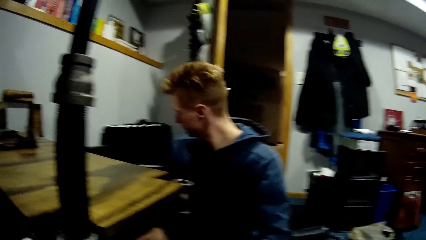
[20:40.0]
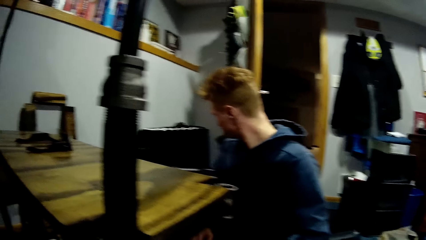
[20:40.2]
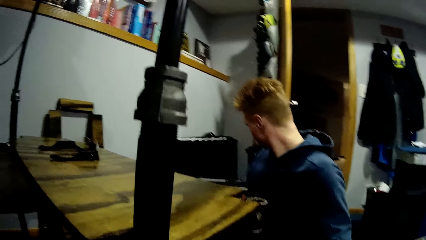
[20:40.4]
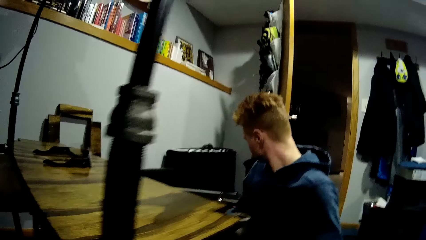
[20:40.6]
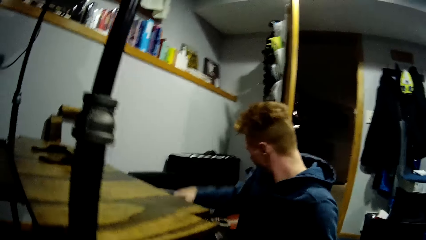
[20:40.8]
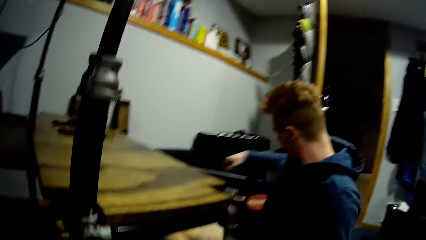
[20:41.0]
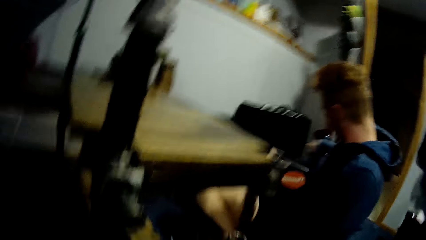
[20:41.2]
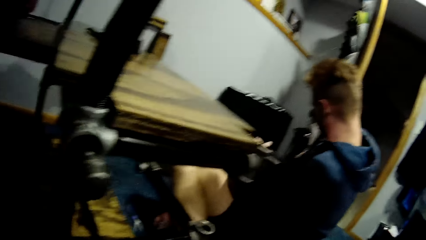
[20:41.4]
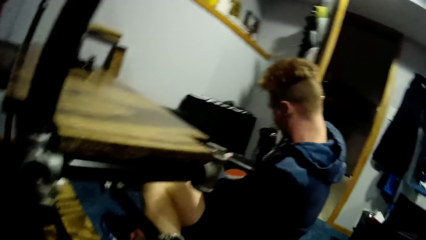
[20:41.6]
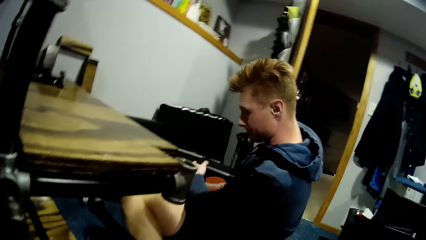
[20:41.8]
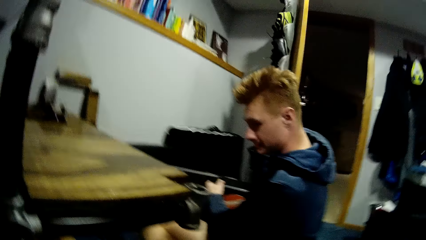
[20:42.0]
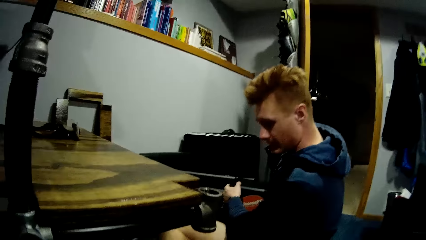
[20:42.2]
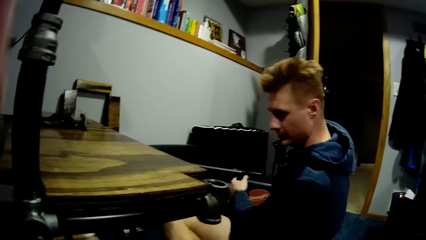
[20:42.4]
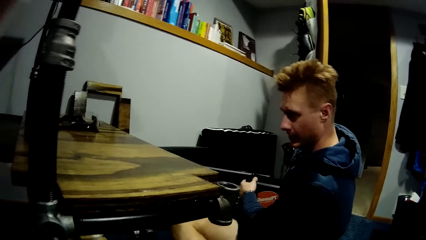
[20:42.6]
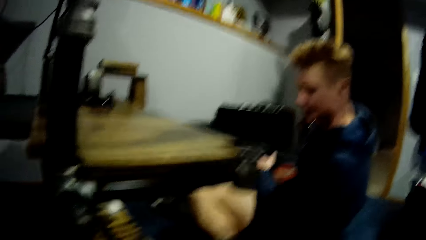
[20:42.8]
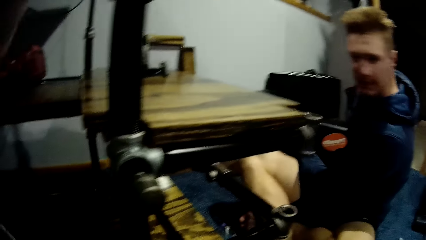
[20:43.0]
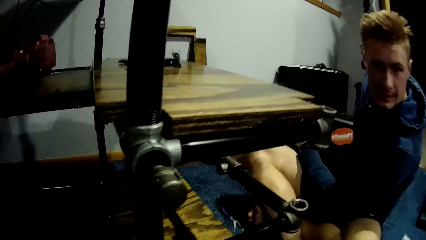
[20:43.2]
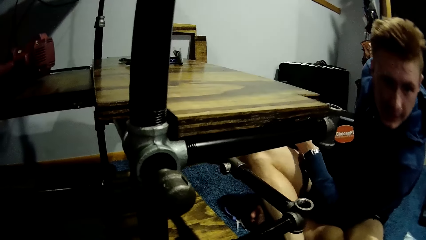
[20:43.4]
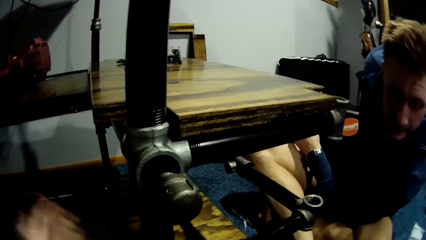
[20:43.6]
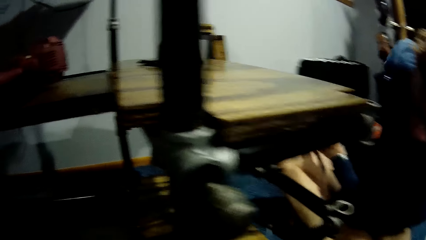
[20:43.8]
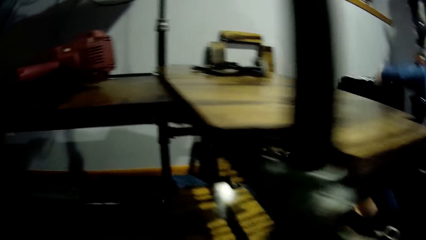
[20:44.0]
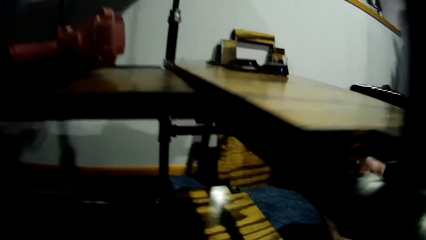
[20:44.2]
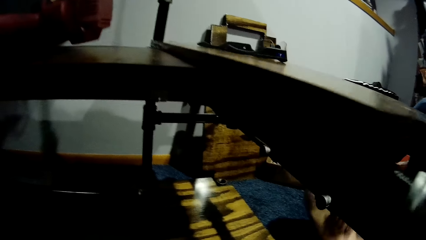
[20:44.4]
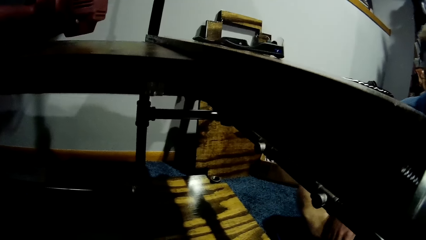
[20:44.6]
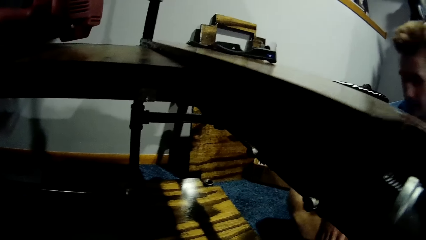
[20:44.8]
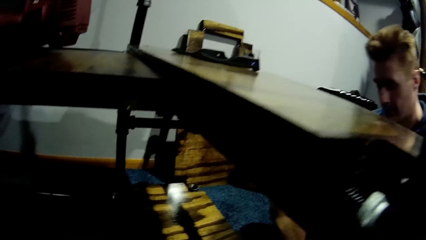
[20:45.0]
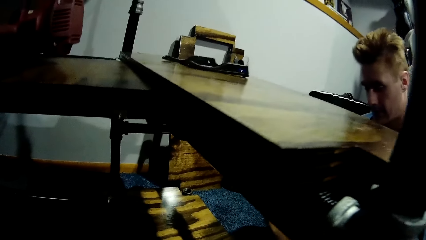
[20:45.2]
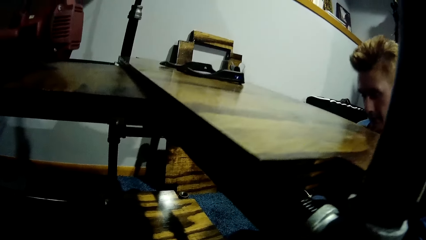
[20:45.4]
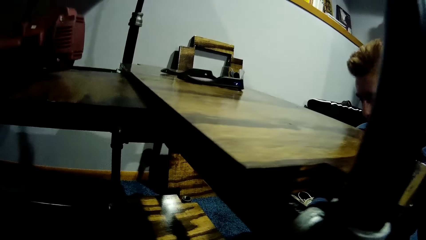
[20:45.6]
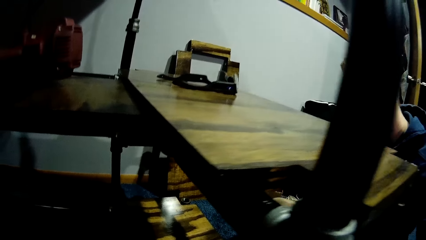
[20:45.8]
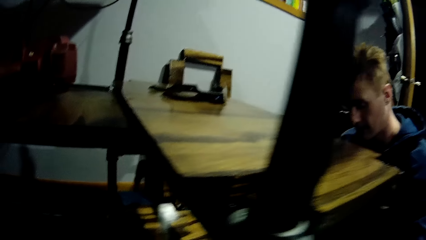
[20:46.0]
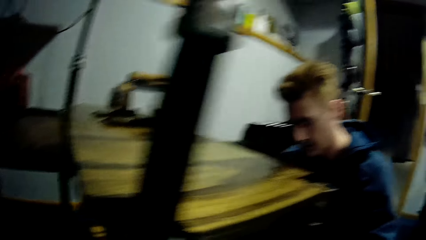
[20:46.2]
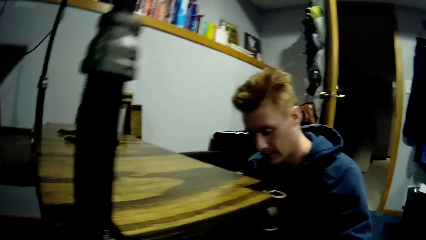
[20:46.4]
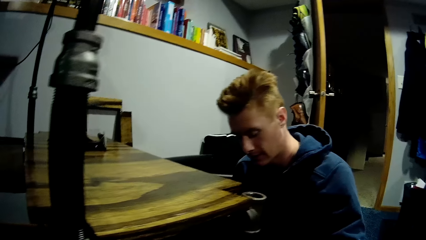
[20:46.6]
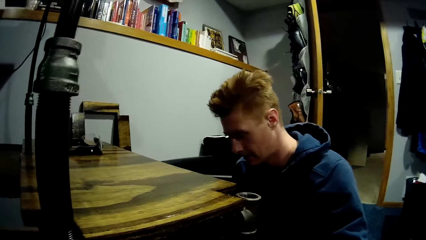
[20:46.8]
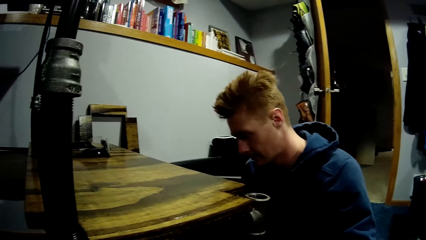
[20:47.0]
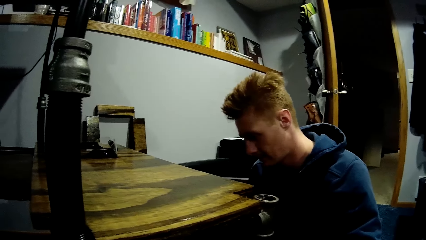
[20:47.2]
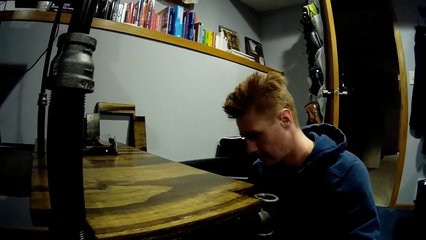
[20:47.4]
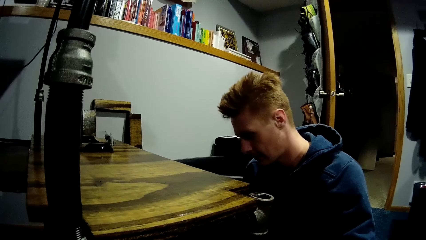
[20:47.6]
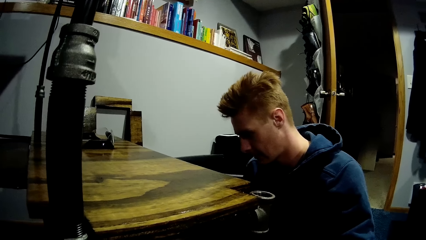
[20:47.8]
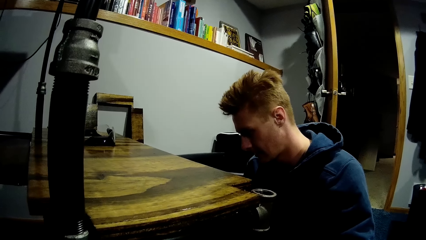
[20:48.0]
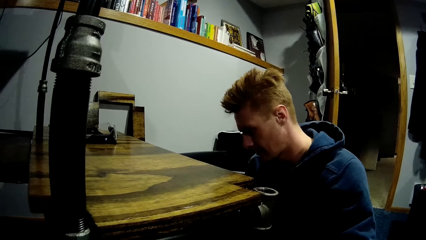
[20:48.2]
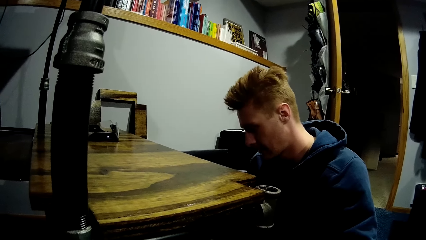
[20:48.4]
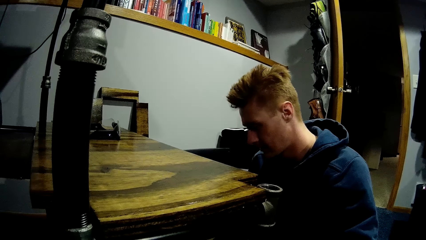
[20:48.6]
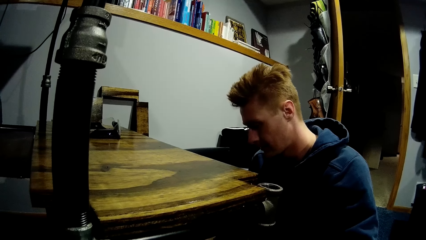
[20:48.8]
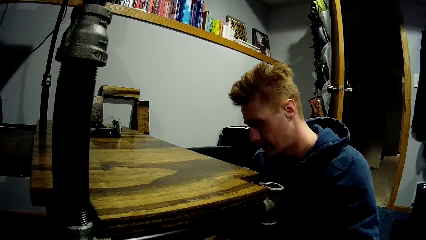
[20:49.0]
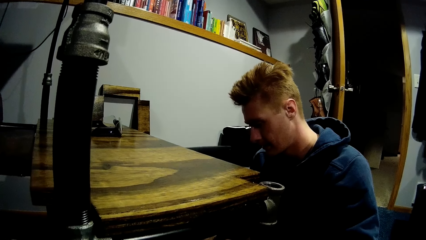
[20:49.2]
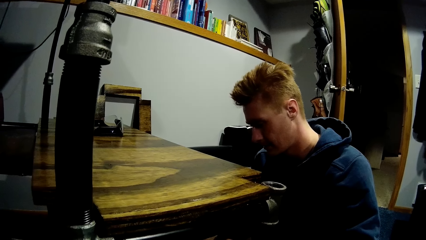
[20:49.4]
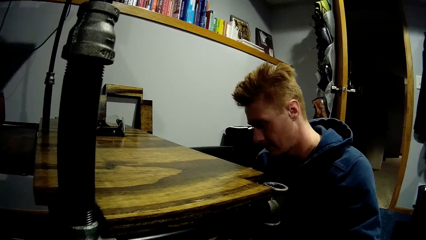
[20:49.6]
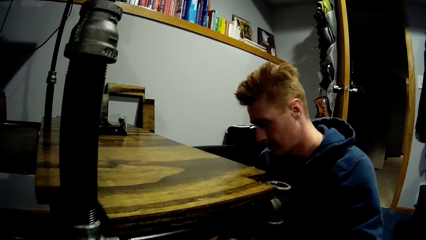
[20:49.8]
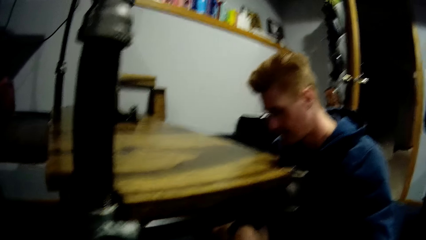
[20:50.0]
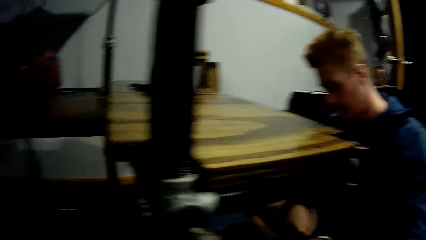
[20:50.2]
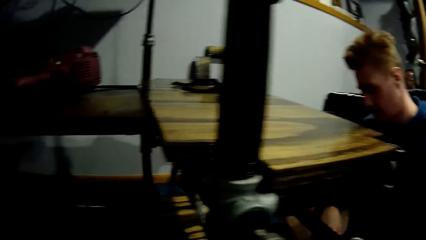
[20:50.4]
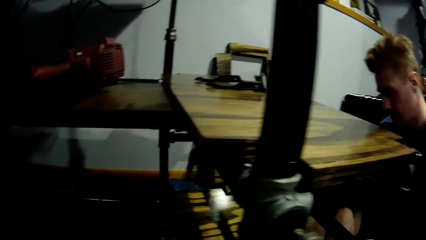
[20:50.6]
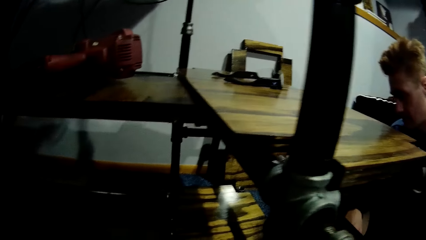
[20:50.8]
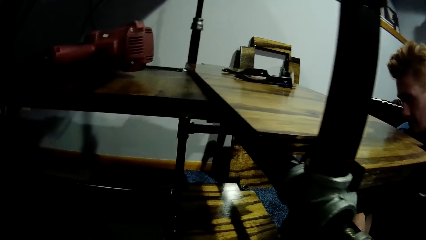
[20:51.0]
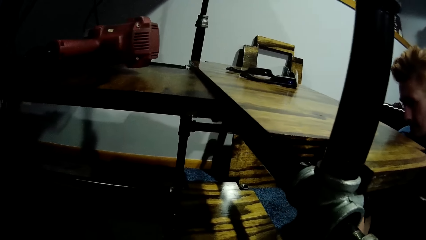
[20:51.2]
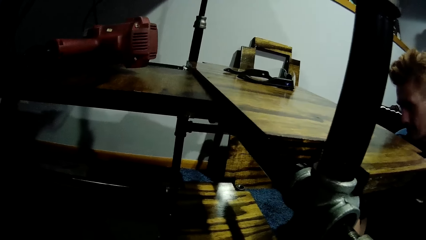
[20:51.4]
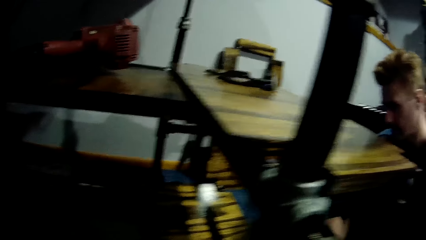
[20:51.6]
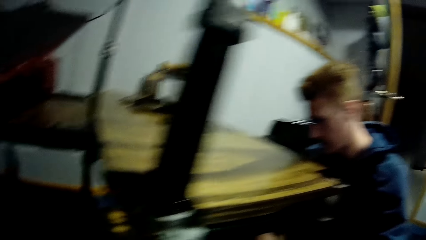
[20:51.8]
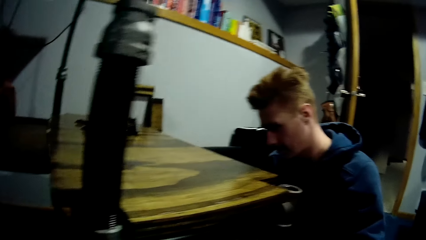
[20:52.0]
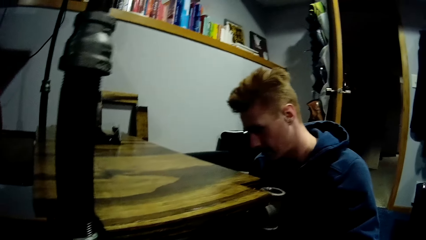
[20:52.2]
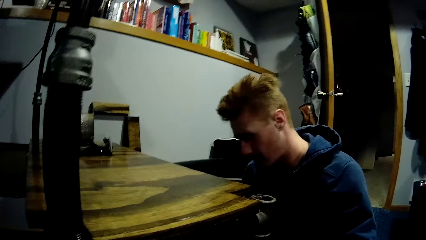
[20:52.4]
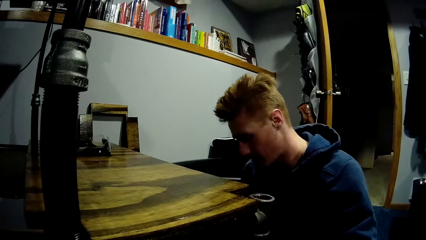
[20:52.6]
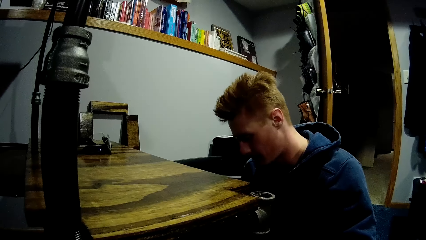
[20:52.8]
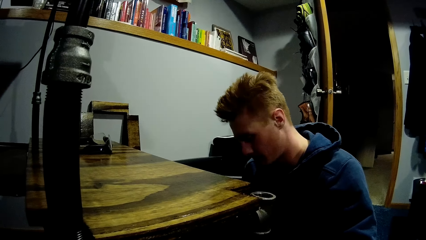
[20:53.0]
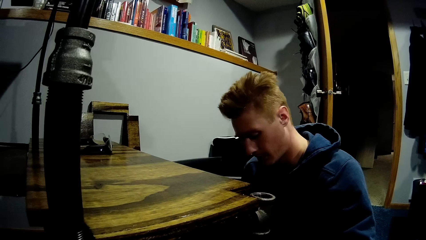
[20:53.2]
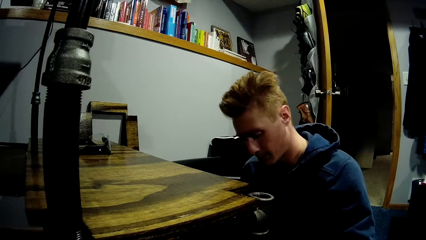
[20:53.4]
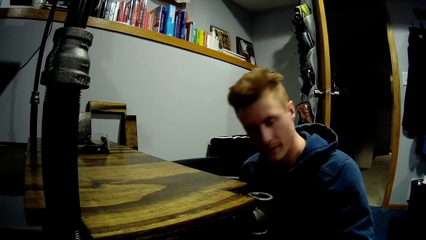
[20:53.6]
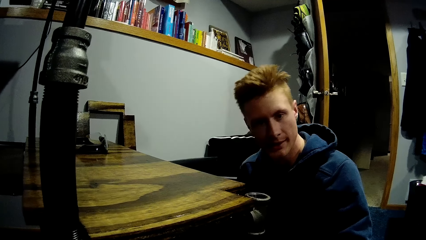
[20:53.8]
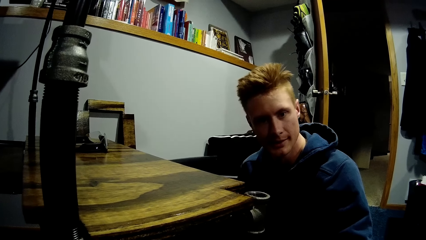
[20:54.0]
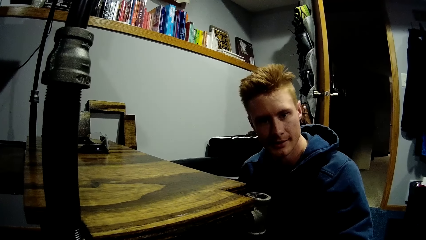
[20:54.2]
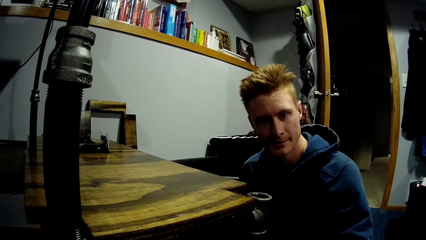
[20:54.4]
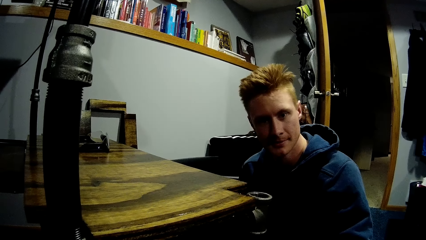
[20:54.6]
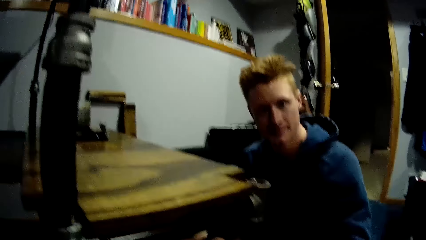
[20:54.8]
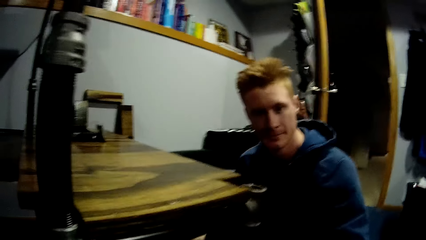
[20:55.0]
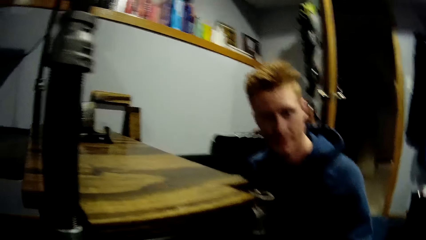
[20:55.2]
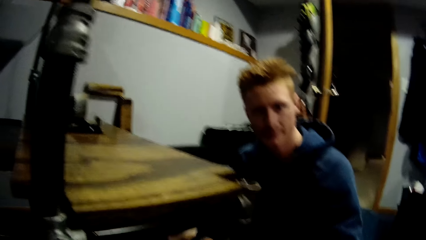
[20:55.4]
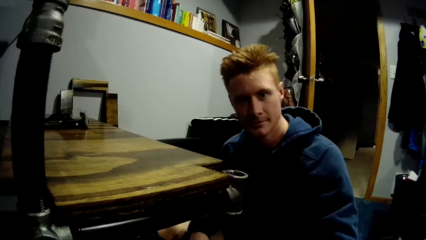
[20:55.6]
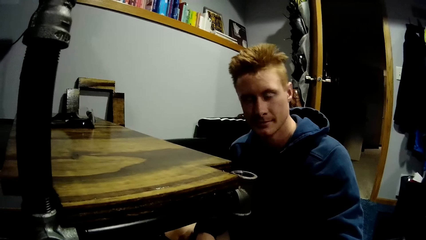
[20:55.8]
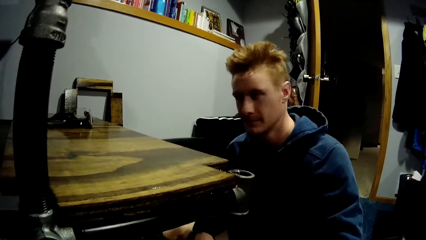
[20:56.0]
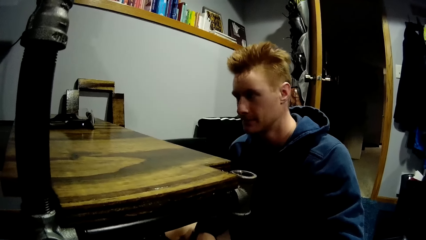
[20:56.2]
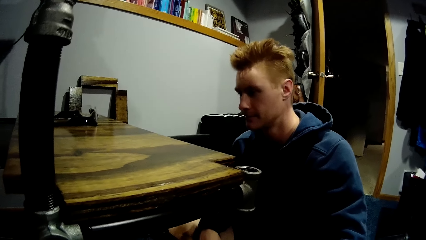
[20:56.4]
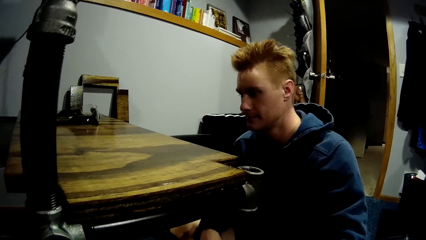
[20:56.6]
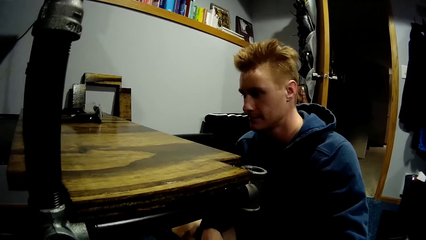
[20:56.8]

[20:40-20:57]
A person looks around. The person stares at the shelf. The person stares at the camera wearer.
